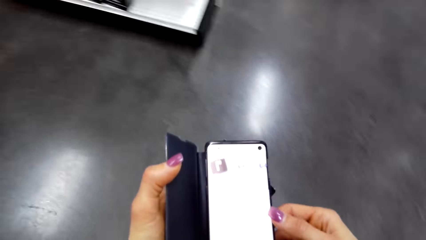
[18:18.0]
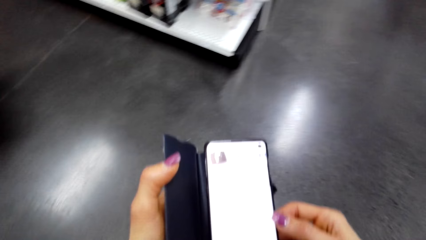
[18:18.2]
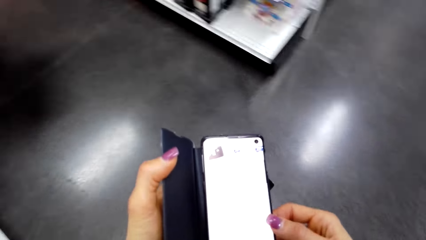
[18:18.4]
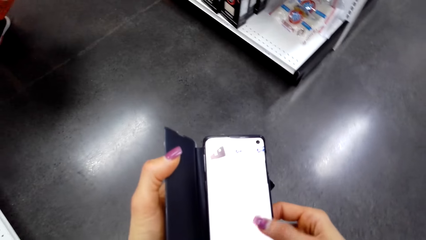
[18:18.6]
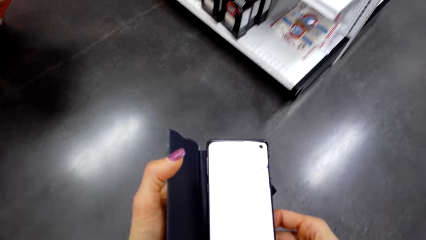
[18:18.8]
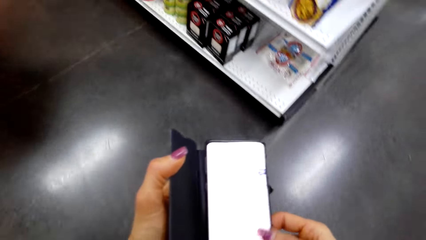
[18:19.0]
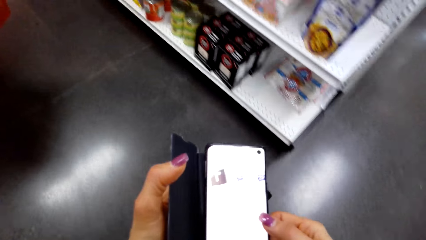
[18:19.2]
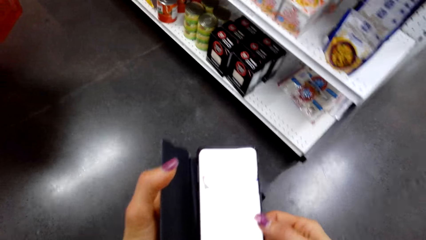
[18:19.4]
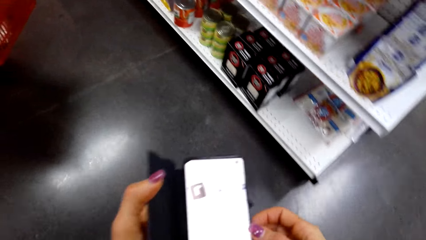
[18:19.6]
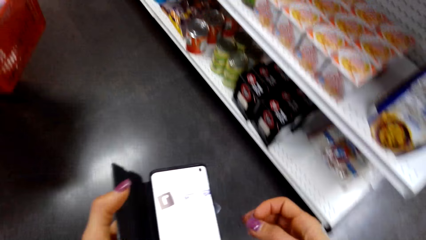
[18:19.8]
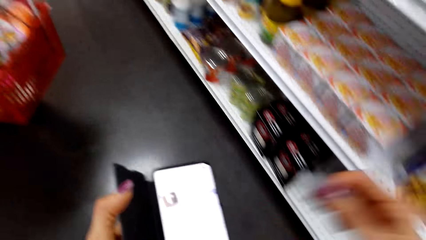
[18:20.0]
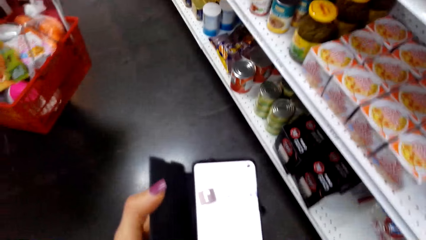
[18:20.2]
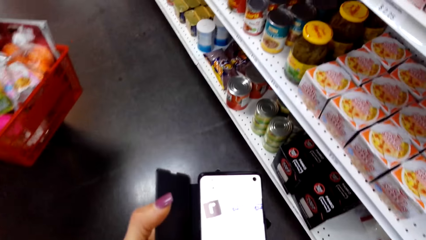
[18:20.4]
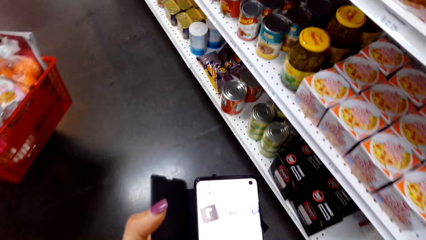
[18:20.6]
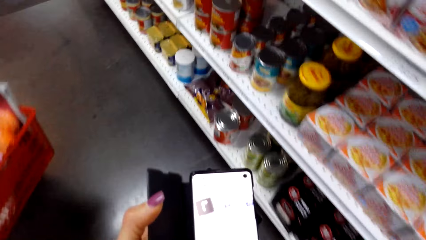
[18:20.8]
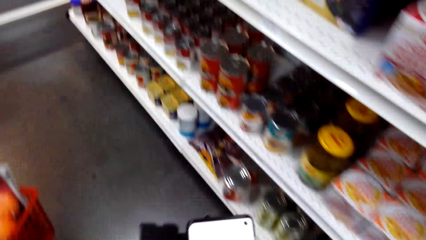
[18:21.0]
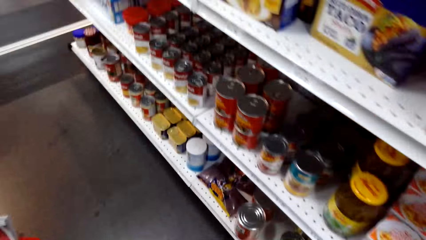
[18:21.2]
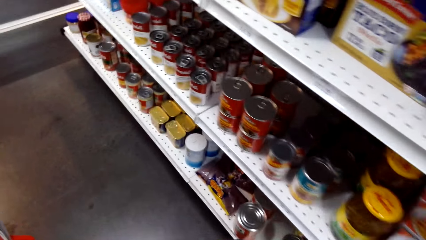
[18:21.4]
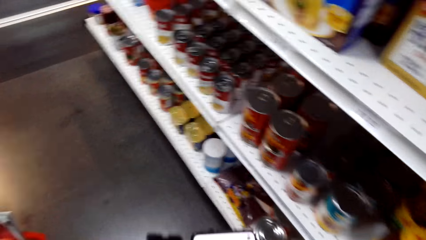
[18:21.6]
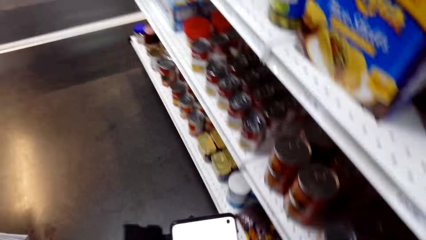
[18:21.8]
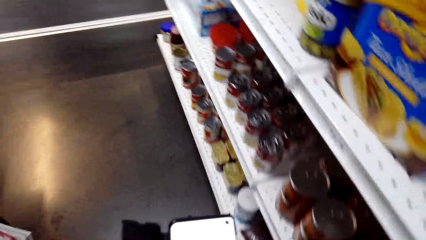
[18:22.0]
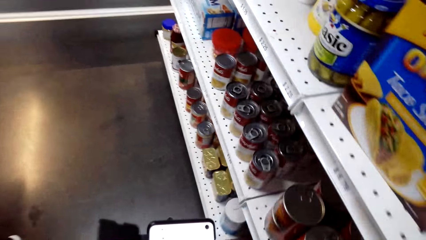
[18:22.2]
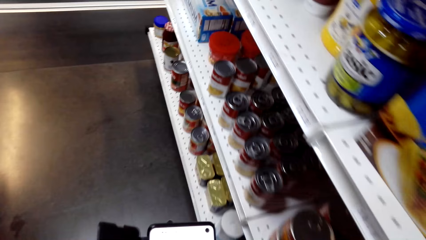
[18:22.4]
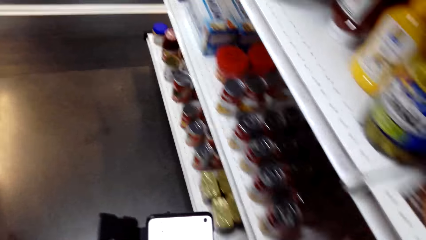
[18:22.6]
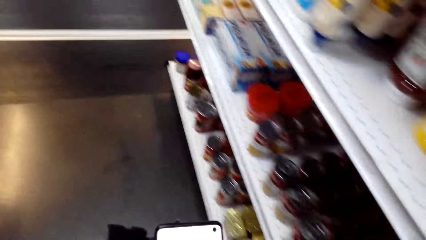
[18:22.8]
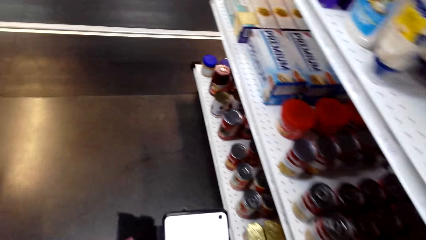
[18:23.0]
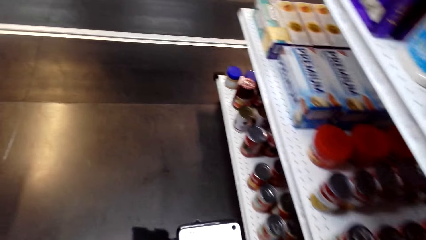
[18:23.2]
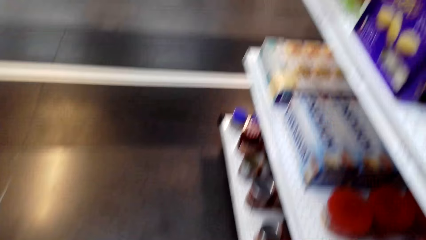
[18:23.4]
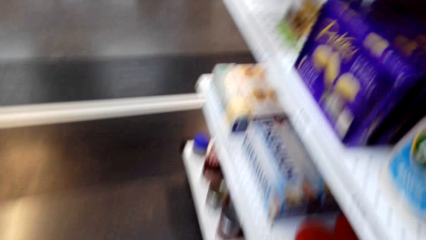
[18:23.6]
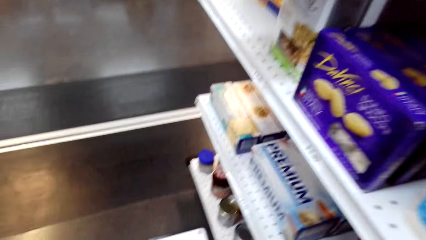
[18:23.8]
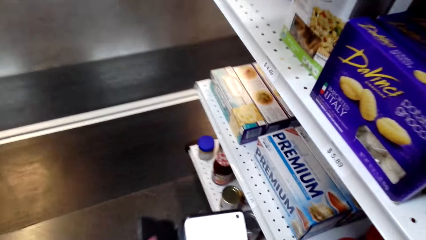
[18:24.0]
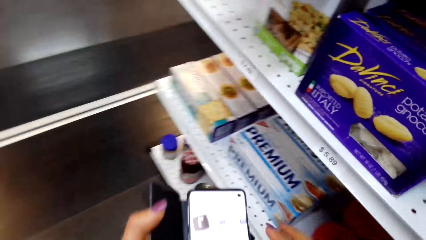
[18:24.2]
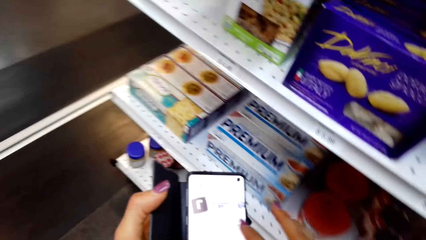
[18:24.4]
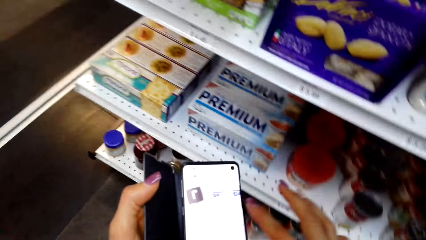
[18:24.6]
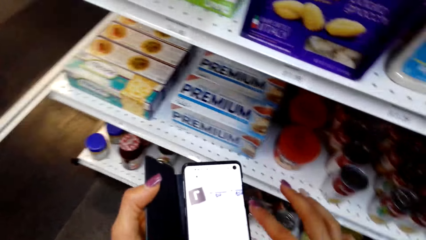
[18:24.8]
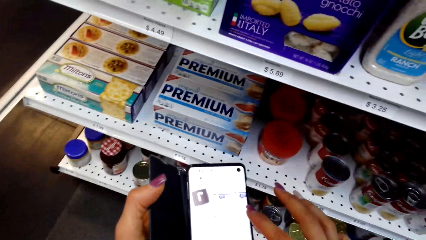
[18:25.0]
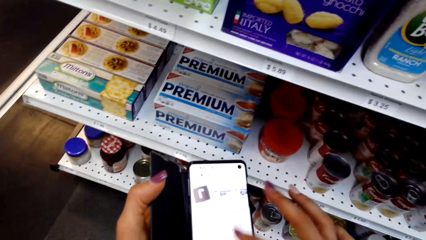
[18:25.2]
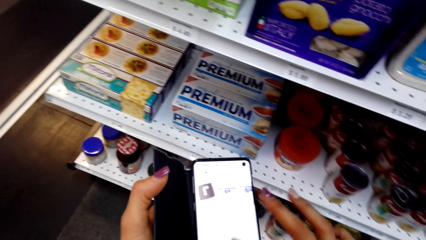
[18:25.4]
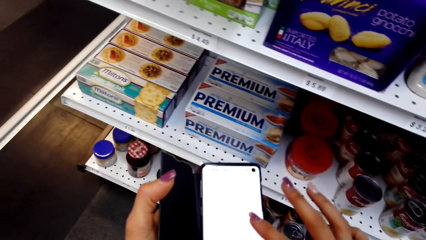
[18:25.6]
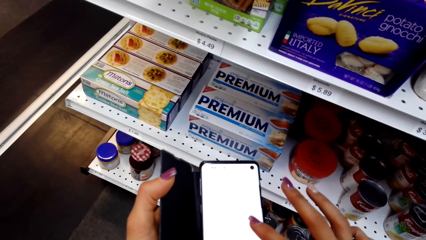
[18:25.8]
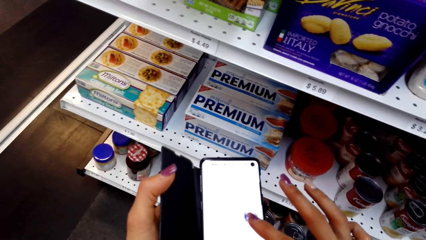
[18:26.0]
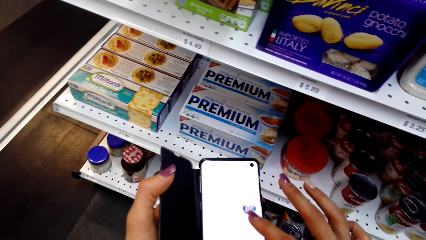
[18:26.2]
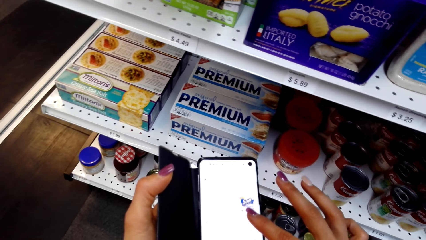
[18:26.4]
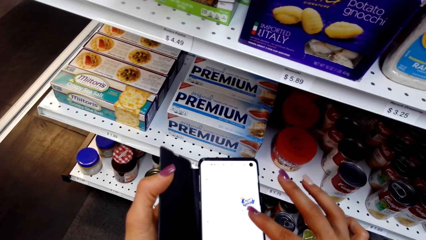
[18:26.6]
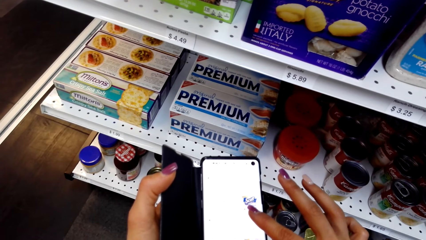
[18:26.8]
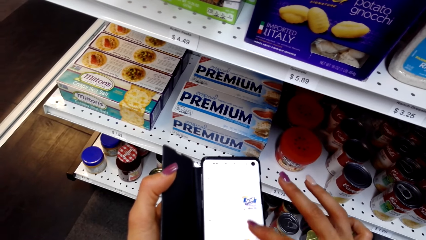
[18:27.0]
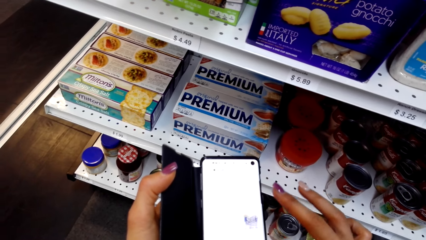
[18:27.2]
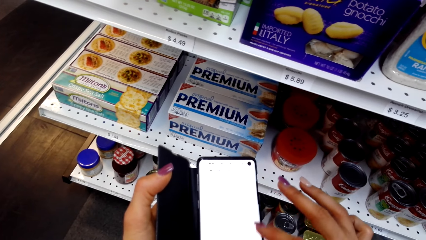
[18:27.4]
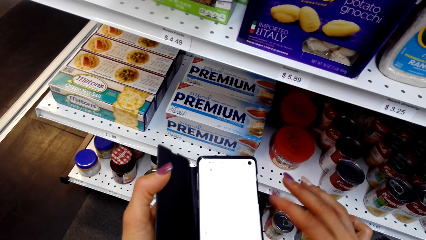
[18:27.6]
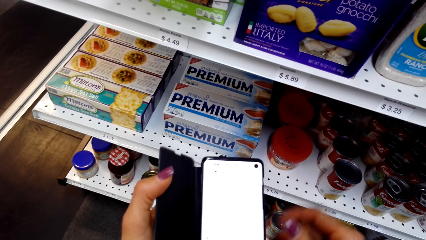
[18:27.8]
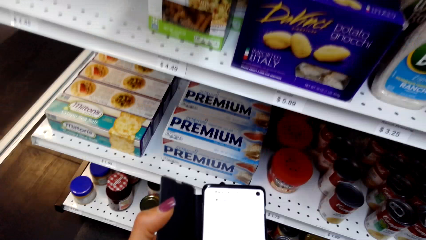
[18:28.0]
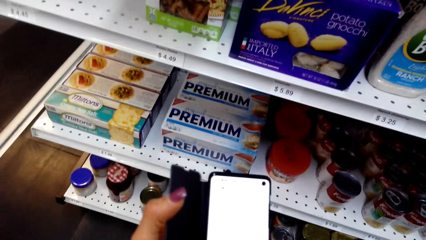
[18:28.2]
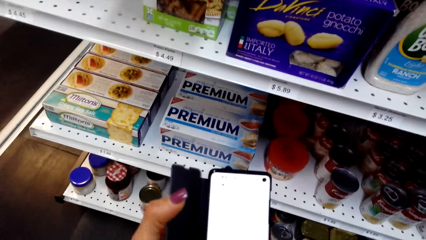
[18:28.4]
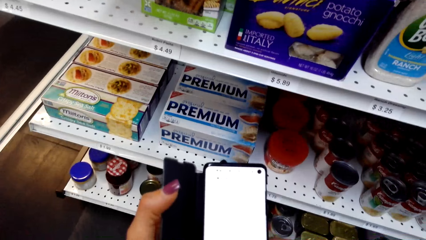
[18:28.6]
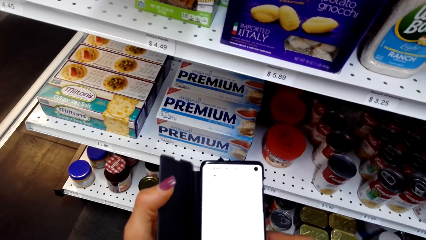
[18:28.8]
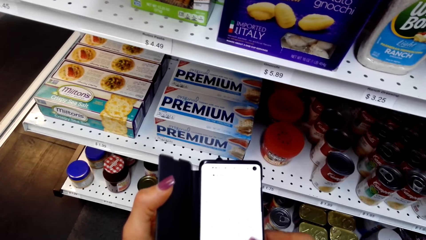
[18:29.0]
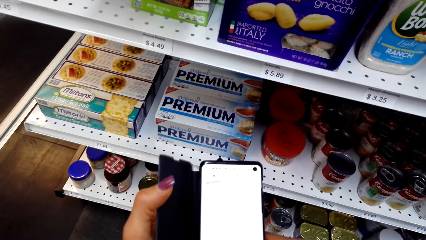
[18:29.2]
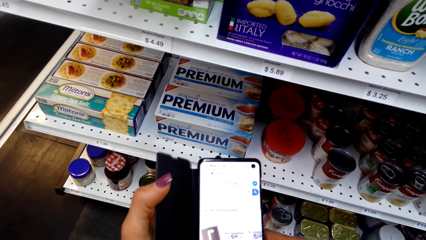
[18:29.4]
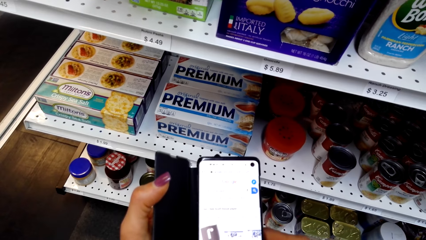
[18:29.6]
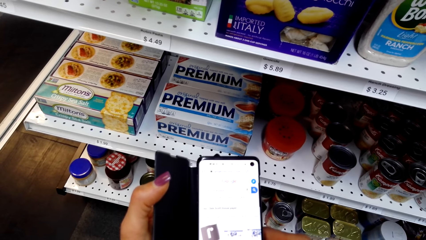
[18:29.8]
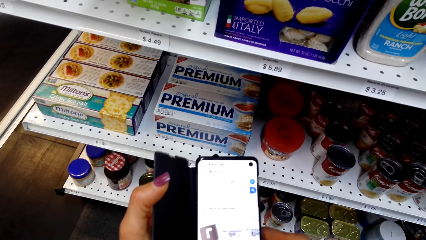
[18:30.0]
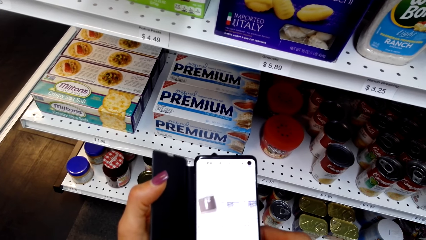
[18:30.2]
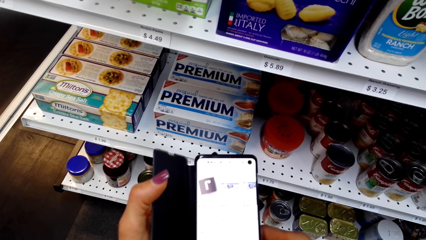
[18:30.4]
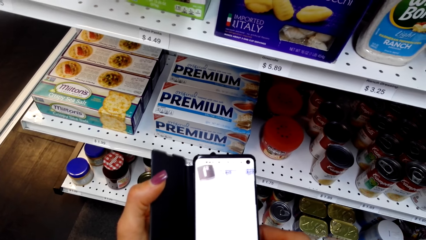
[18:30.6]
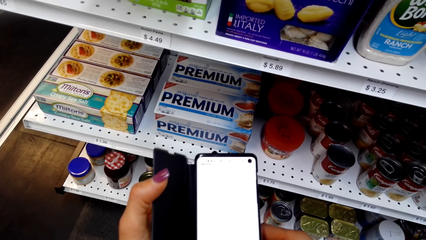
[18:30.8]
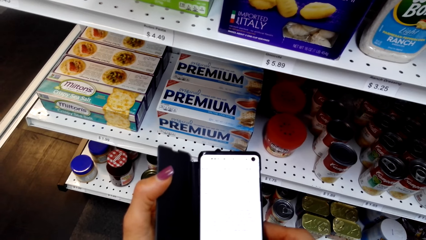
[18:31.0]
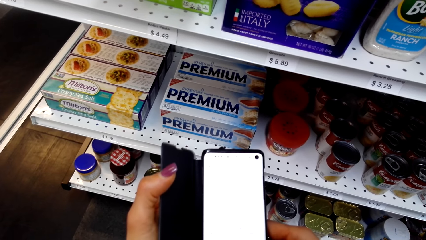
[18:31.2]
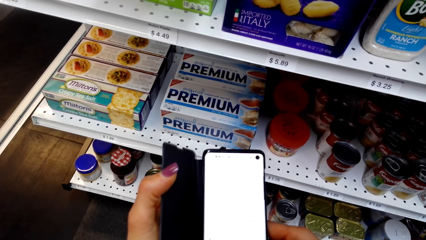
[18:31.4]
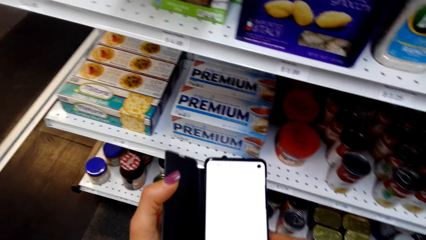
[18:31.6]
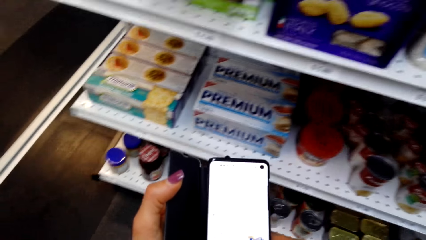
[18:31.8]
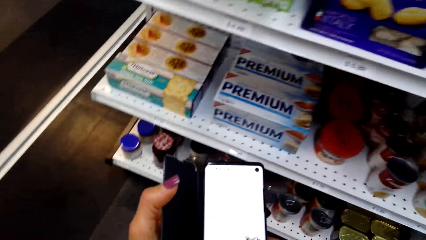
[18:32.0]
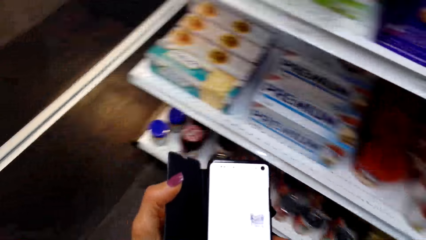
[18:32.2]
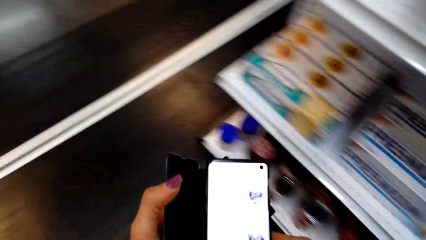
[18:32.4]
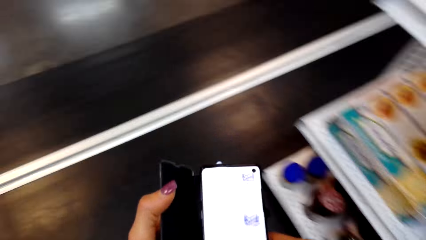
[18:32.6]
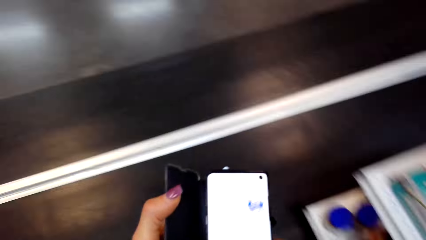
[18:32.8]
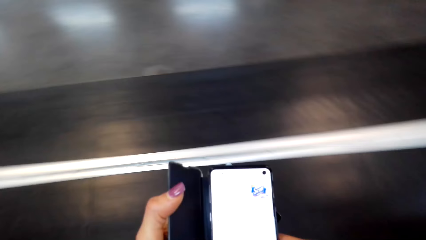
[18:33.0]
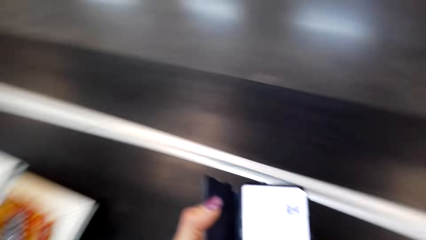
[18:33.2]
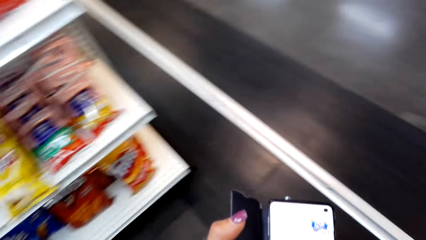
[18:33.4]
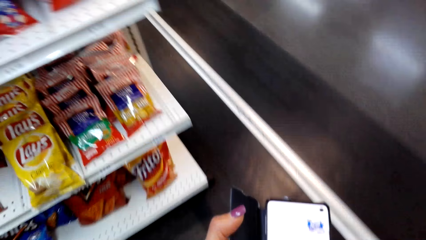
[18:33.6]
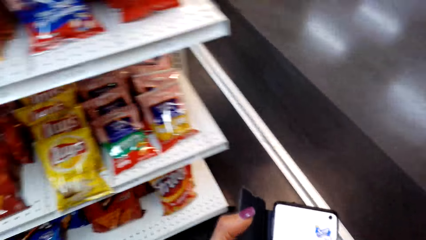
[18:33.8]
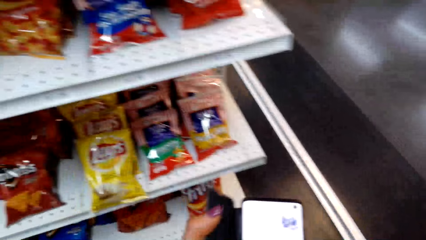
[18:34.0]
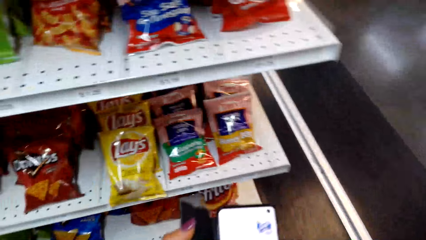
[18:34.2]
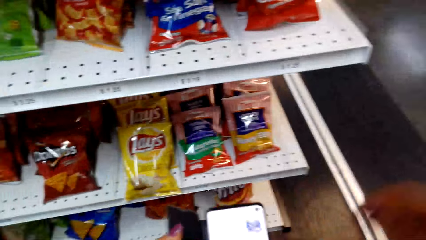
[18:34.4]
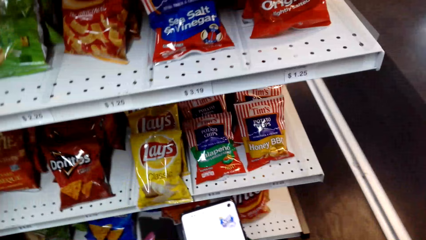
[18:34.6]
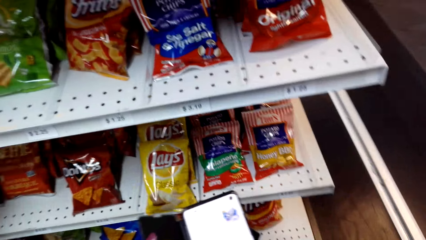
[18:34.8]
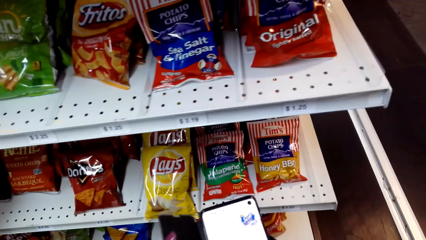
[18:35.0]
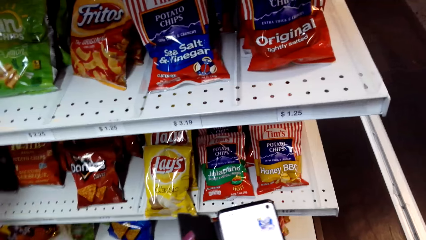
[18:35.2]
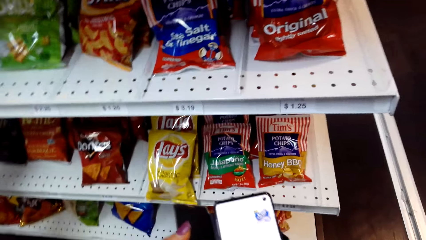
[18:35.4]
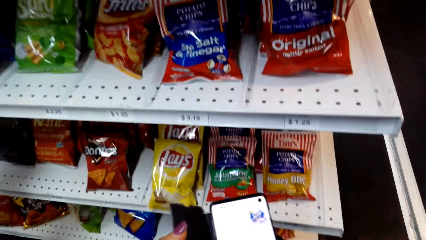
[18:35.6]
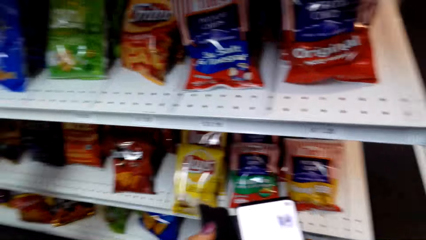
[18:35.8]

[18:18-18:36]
The camera wearer operates her phone. She walks towards another rack and reaches for her face. She touches the phone. She turns towards another rack. She reaches for her face. She inspects the rack.
